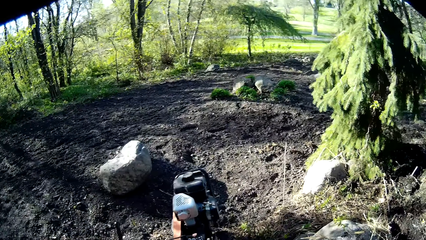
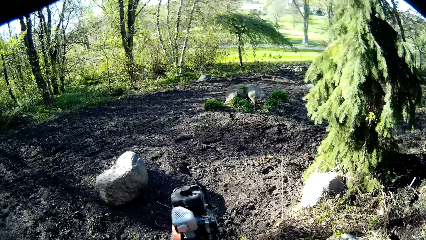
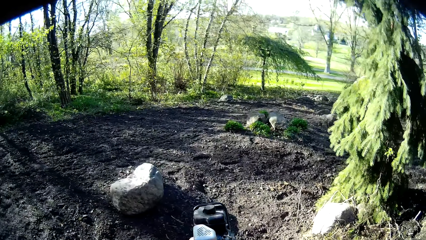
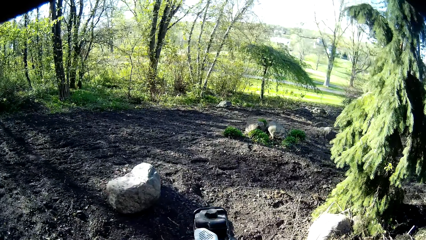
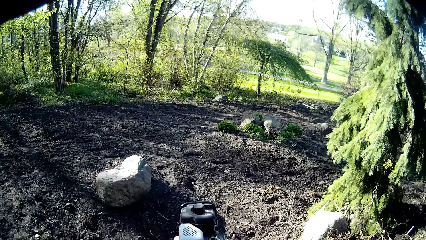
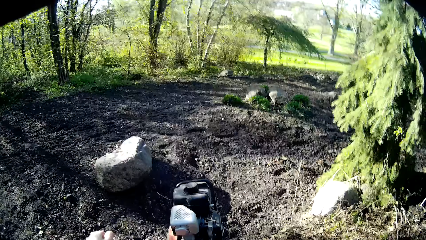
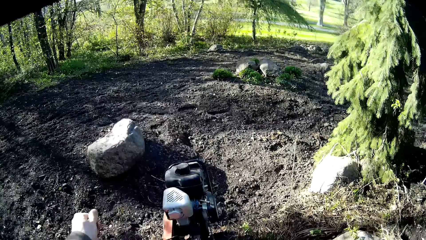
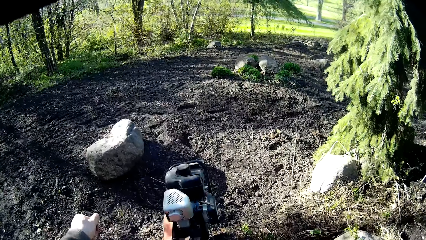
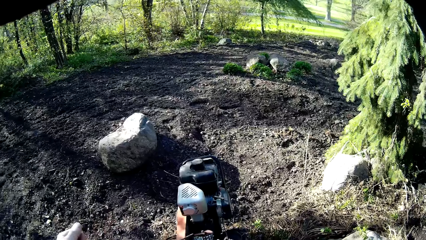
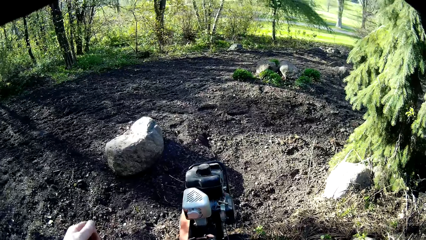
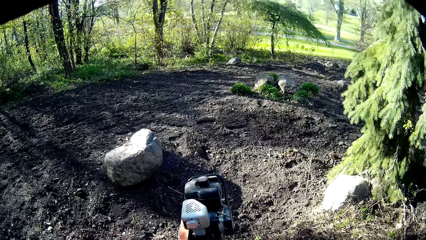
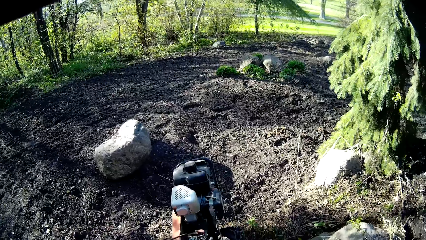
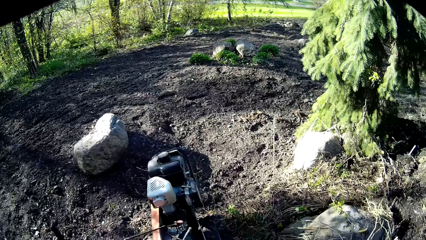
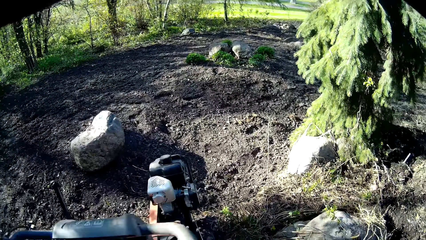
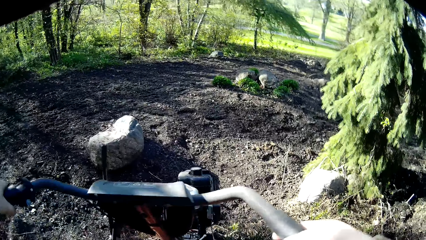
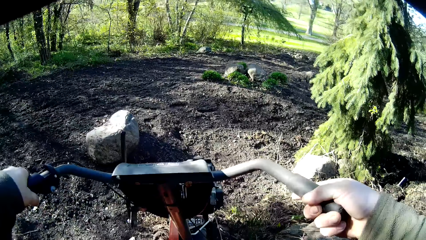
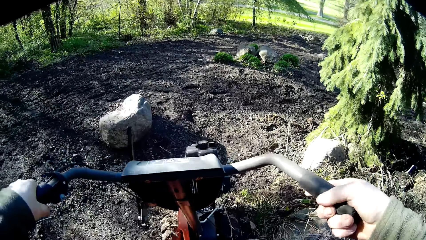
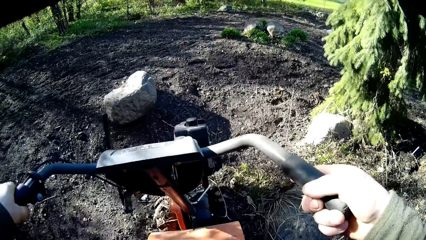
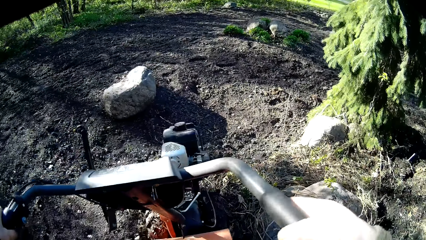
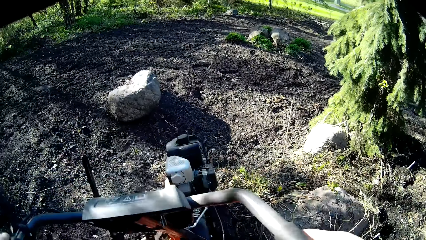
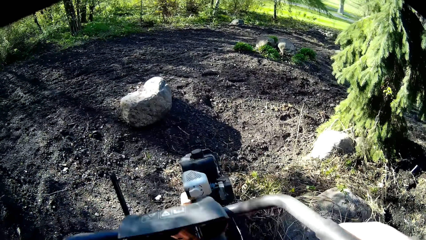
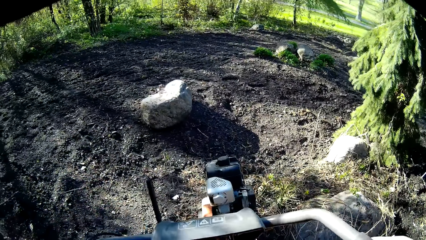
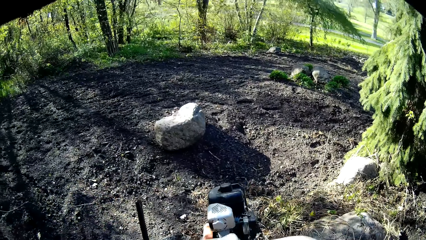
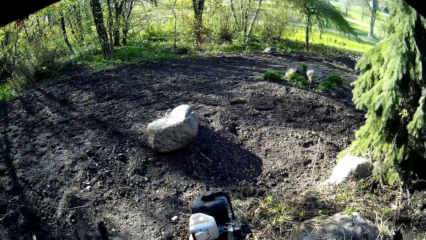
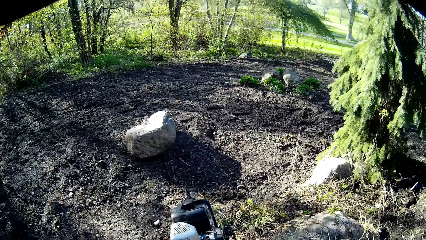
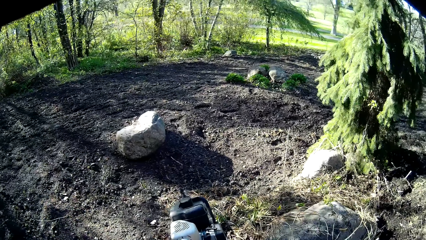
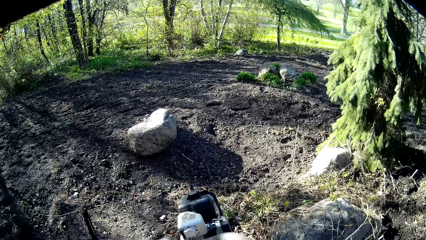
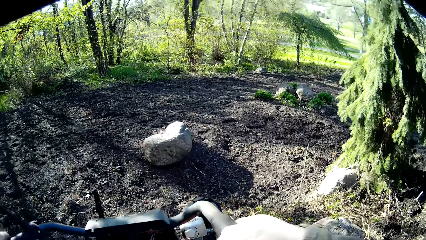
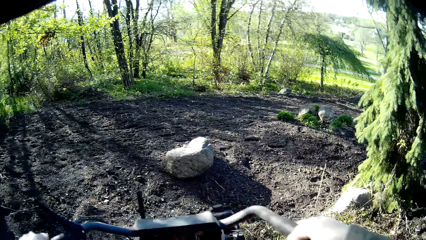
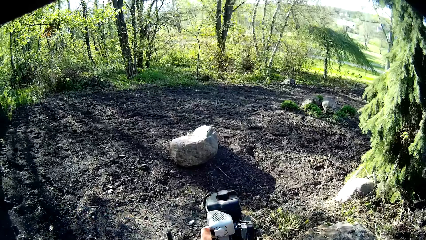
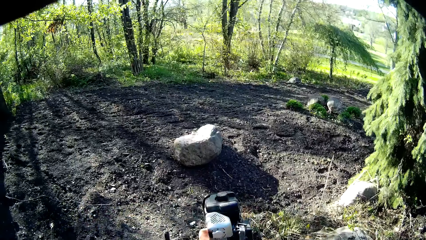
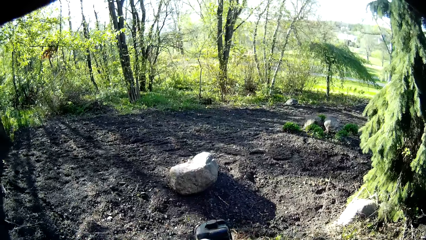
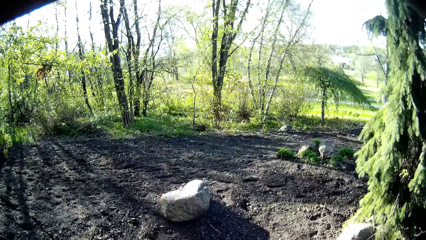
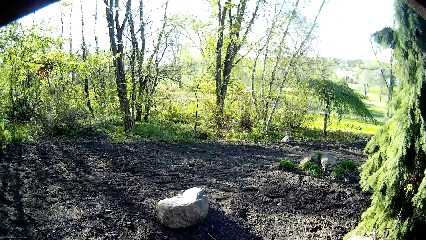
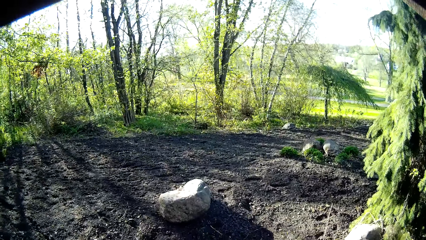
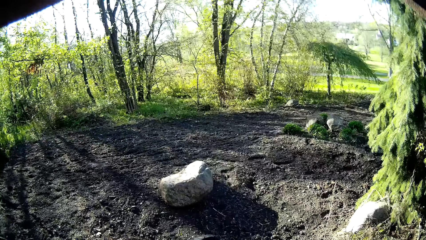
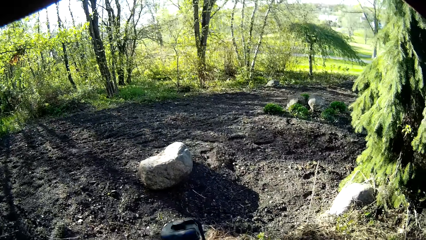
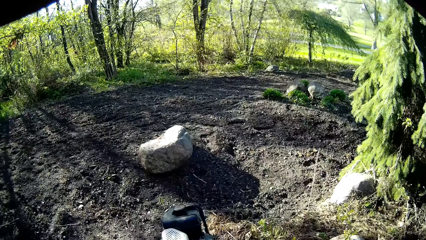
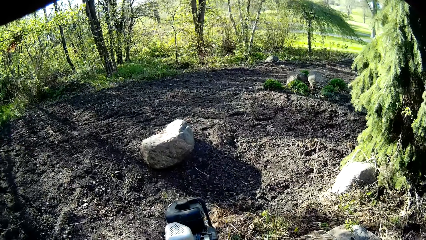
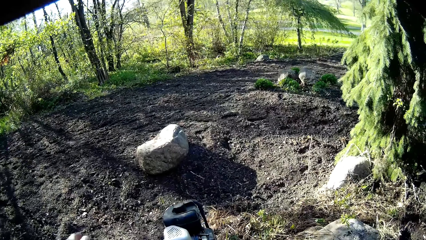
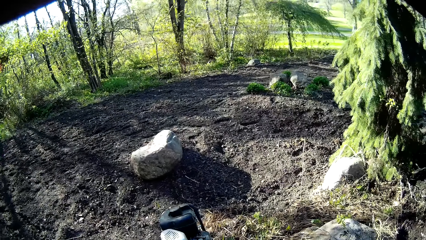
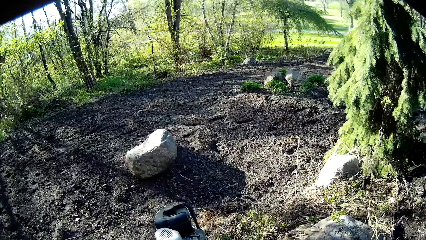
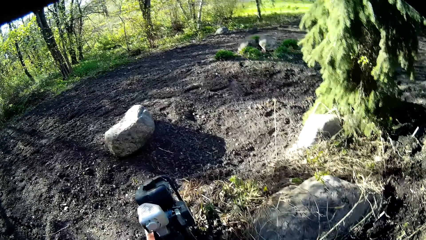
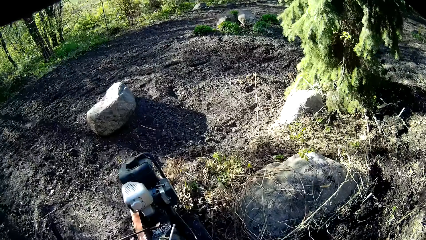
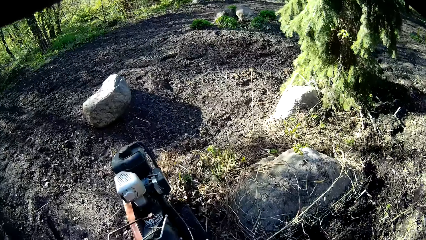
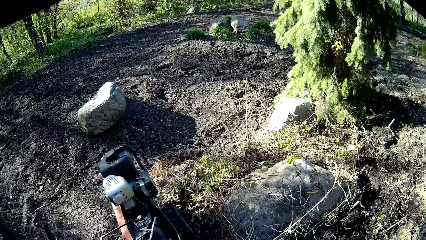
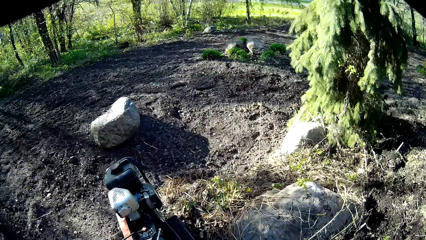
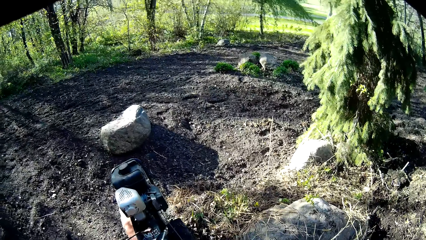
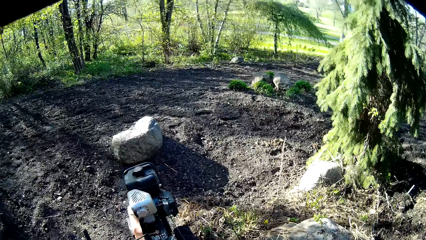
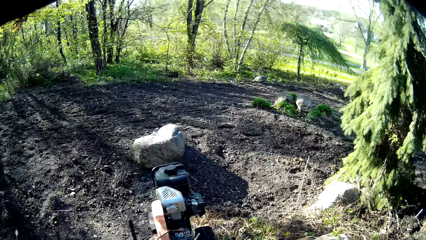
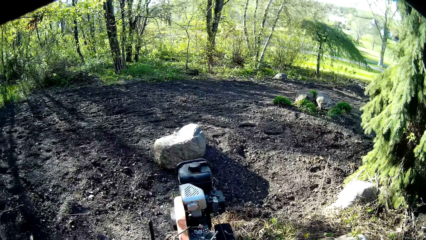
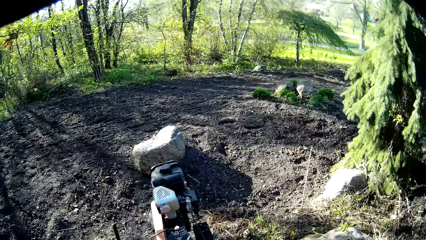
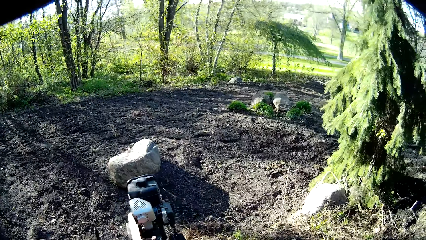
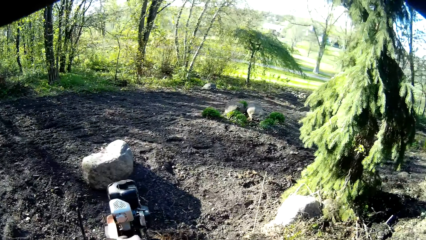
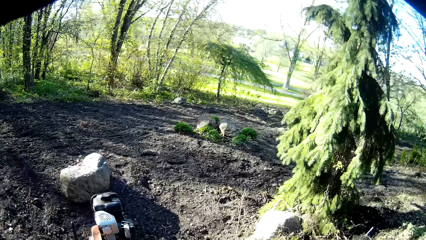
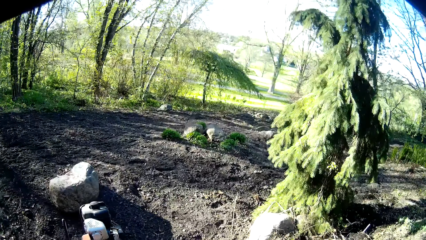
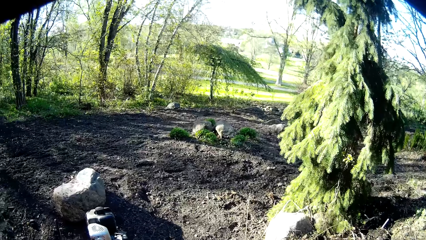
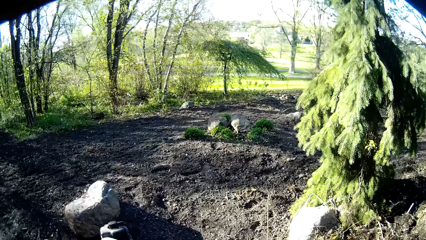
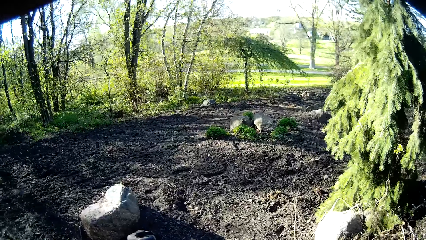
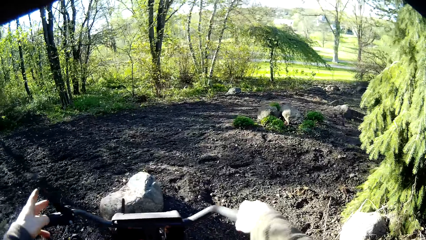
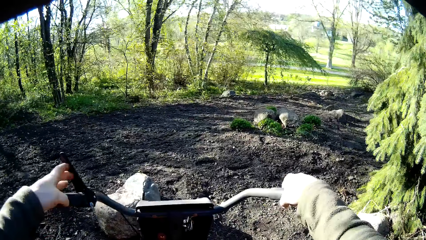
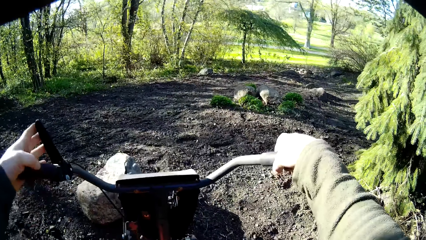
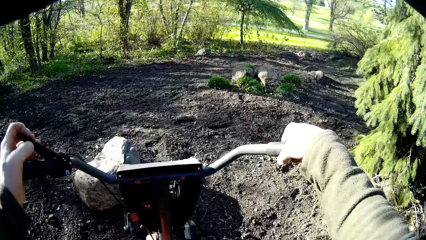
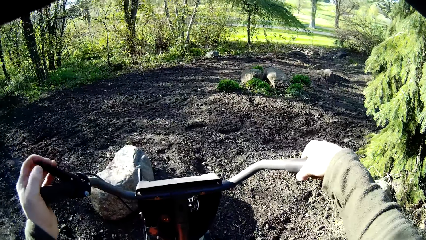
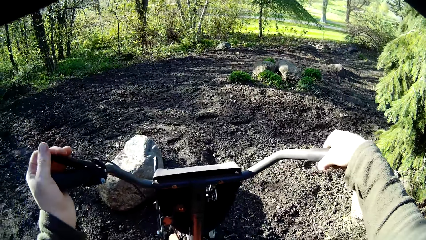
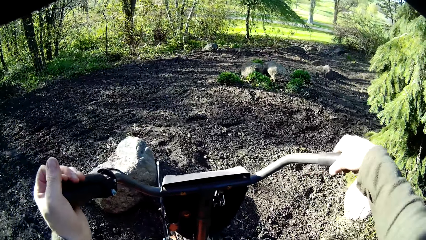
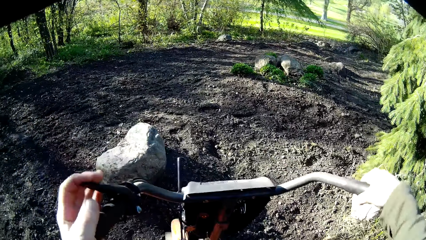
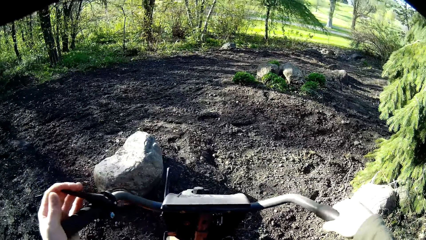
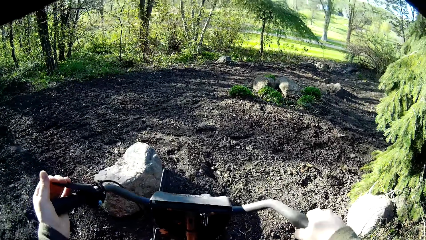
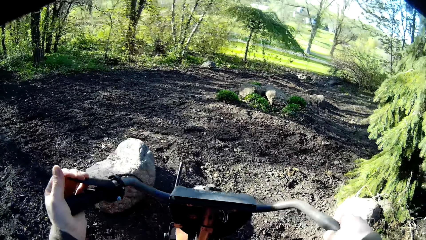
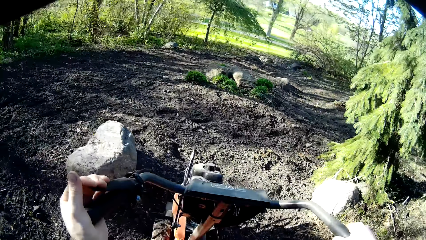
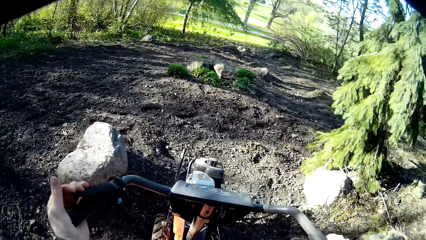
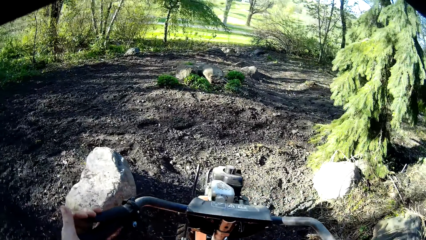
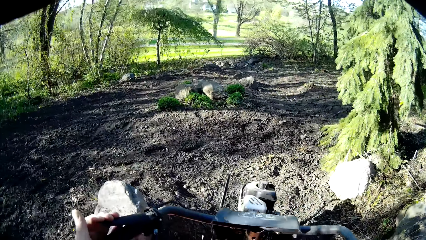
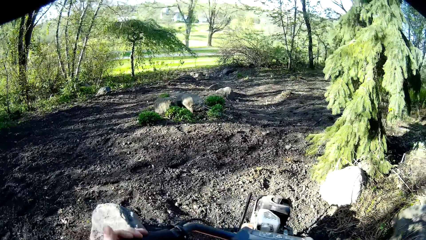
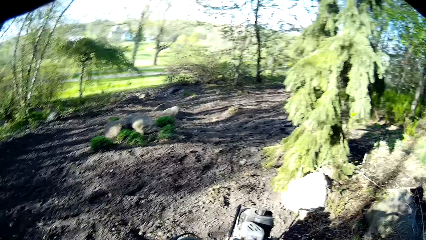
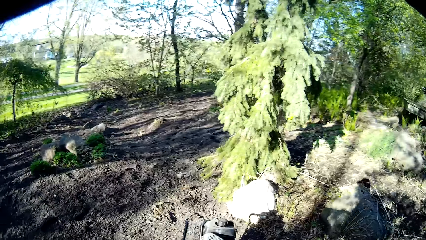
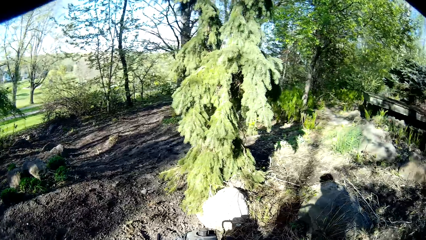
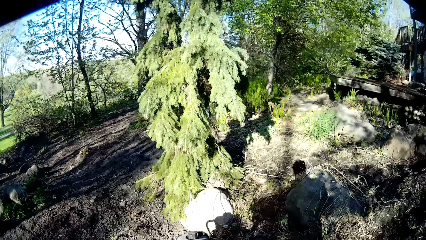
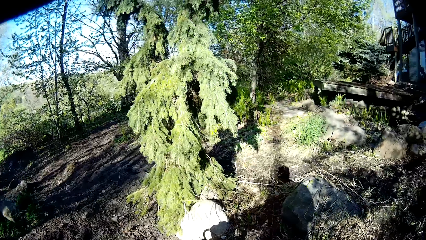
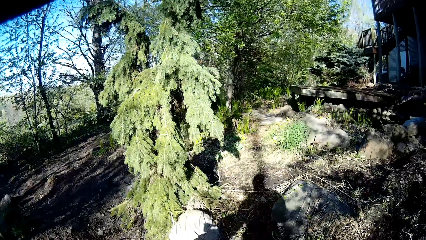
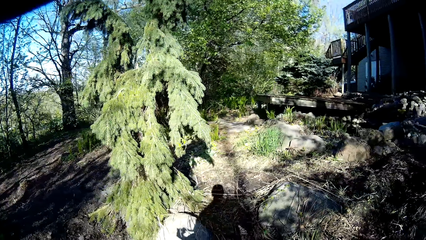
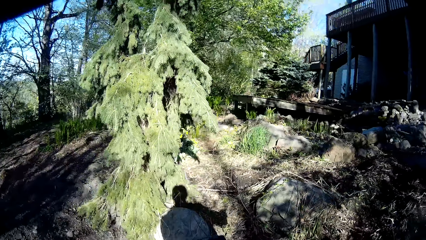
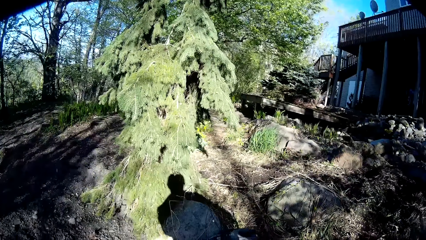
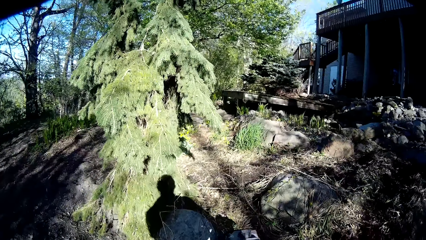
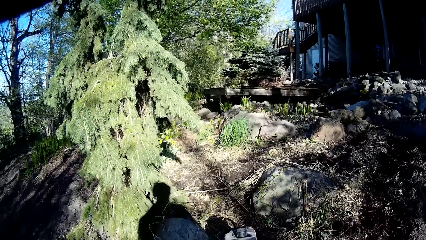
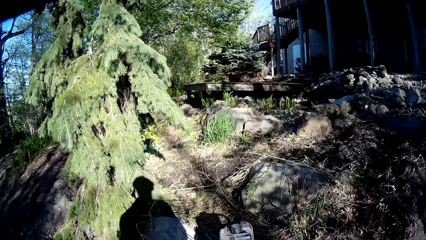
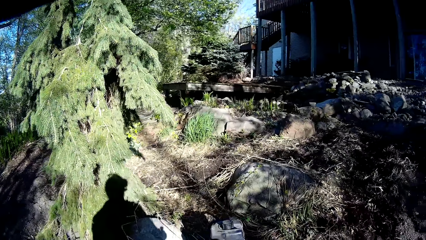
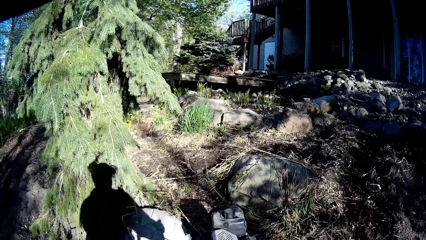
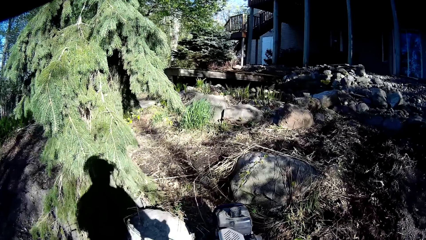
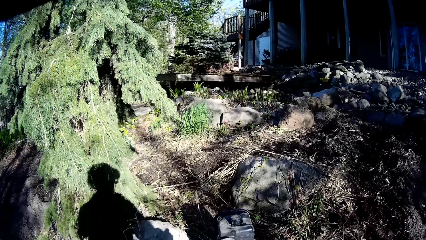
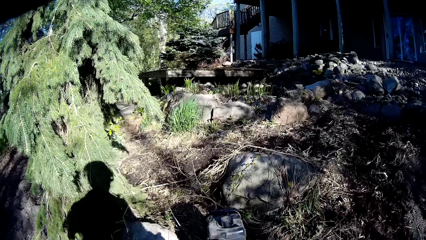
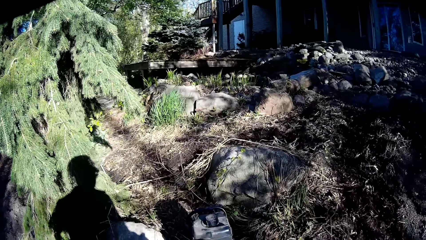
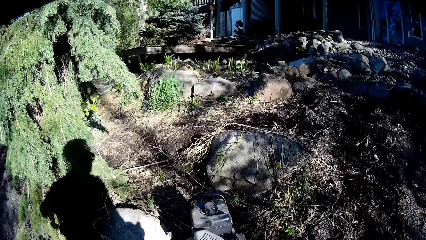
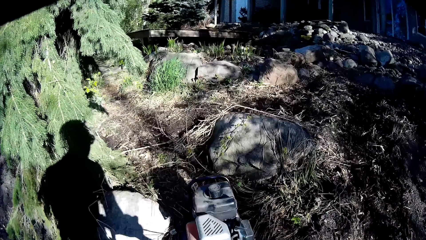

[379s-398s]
The camera wearer pulls up the gear handle on the soil tiller with his left hand. He presses the hand brake on the soil tiller with his left hand. He pulls the brake.
